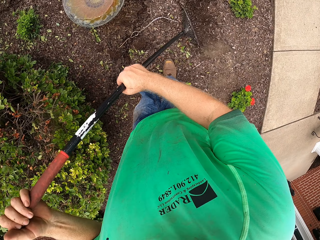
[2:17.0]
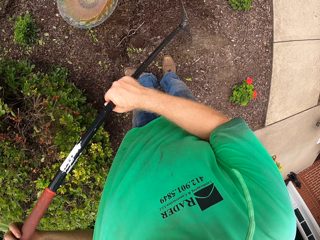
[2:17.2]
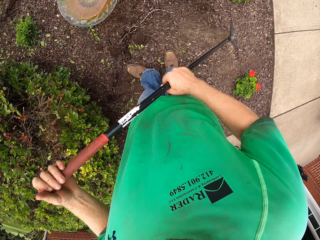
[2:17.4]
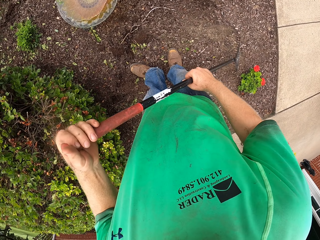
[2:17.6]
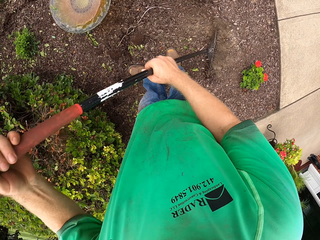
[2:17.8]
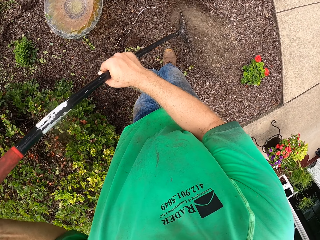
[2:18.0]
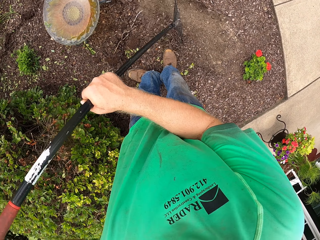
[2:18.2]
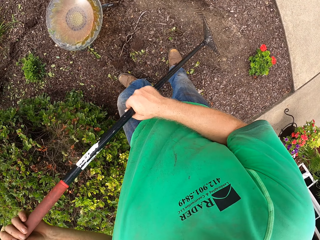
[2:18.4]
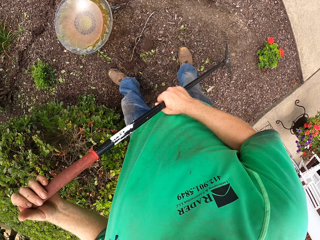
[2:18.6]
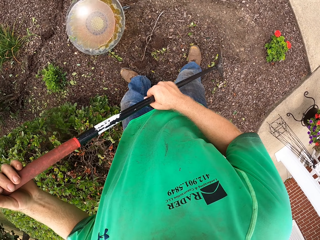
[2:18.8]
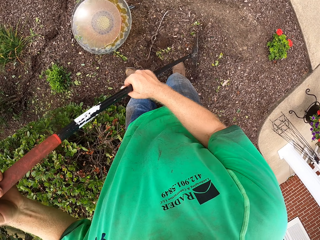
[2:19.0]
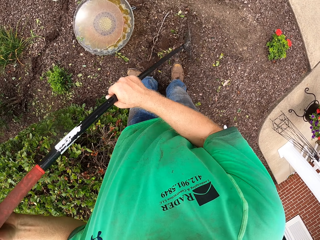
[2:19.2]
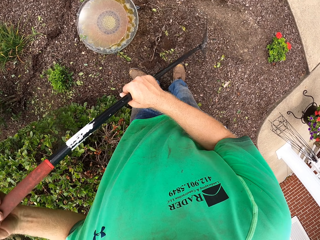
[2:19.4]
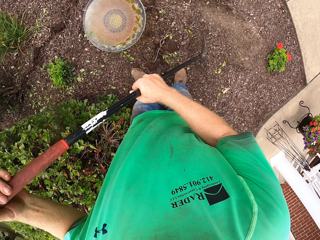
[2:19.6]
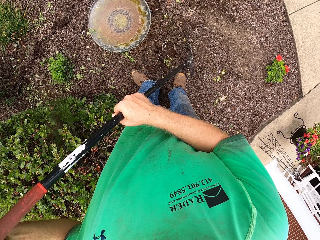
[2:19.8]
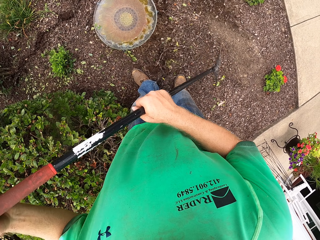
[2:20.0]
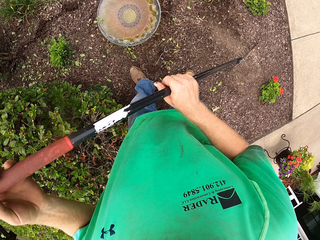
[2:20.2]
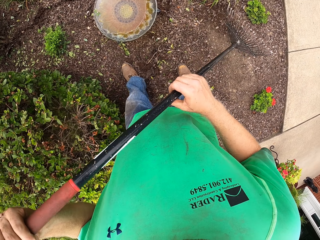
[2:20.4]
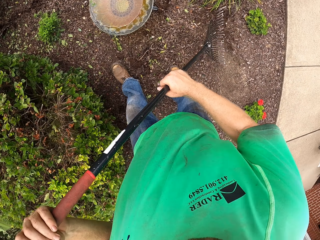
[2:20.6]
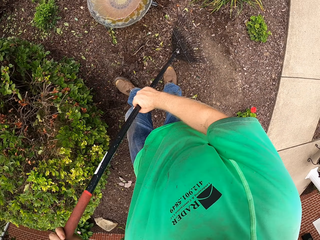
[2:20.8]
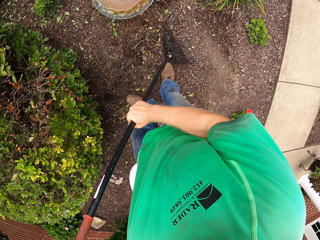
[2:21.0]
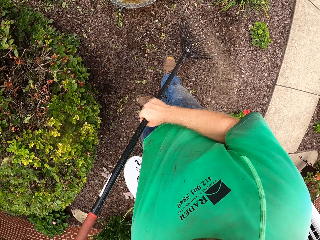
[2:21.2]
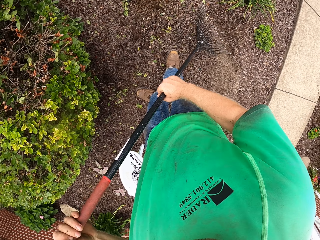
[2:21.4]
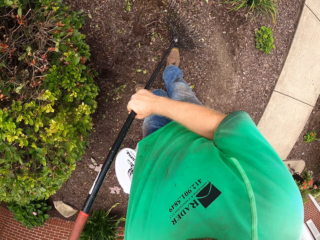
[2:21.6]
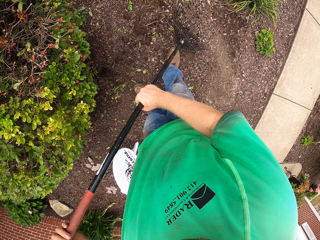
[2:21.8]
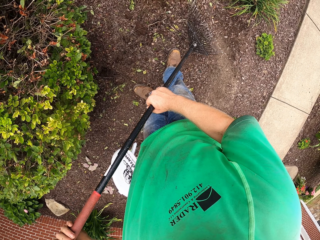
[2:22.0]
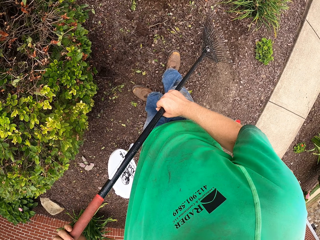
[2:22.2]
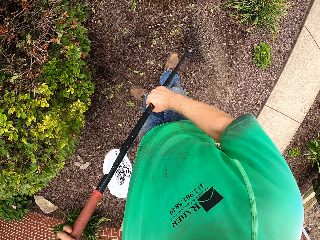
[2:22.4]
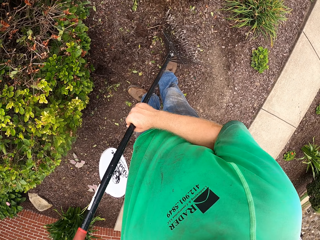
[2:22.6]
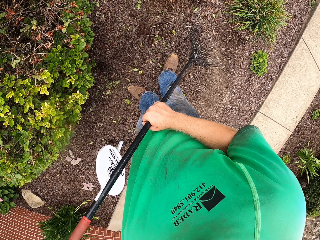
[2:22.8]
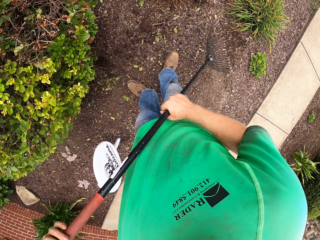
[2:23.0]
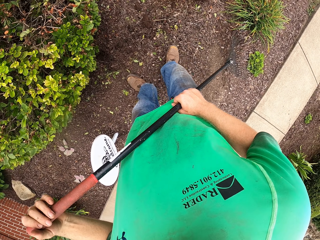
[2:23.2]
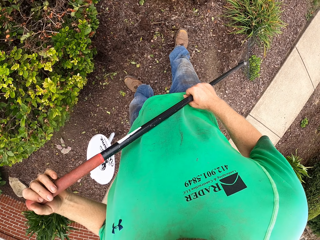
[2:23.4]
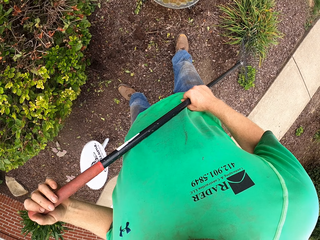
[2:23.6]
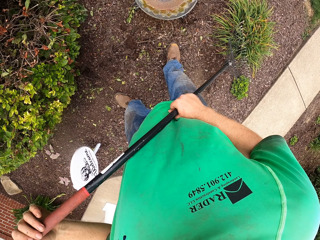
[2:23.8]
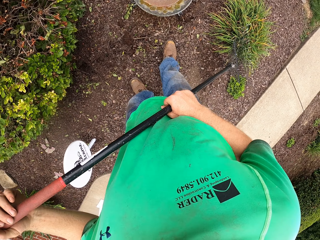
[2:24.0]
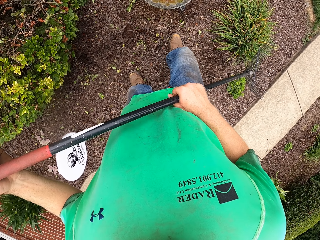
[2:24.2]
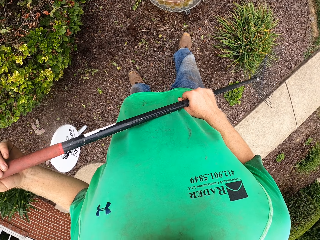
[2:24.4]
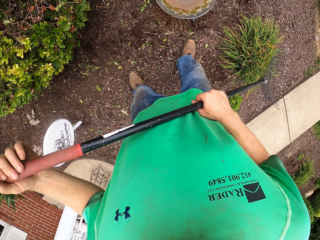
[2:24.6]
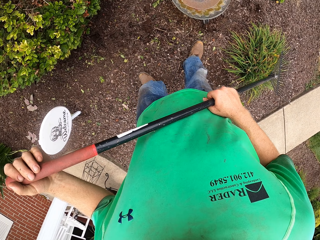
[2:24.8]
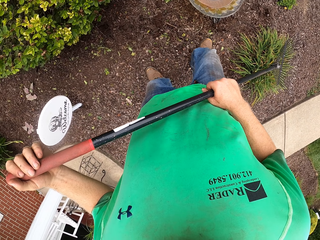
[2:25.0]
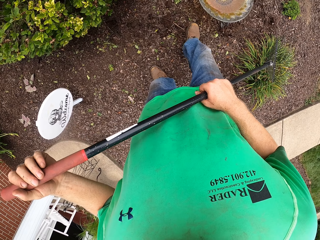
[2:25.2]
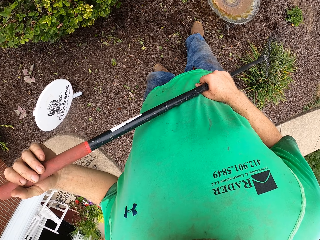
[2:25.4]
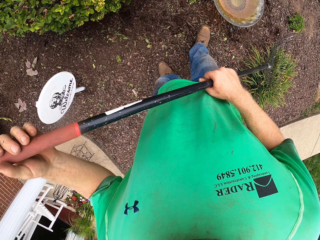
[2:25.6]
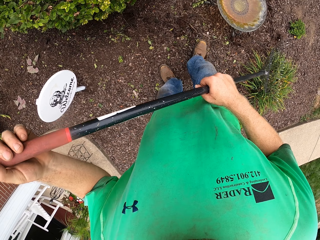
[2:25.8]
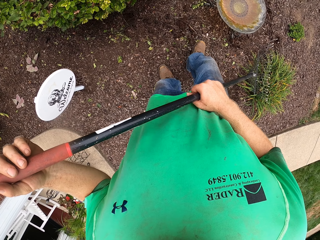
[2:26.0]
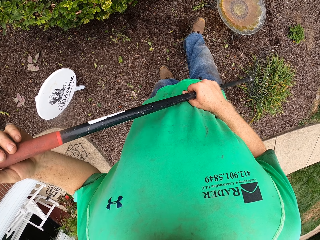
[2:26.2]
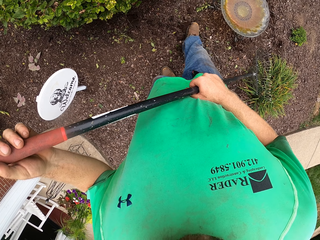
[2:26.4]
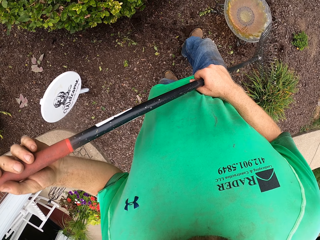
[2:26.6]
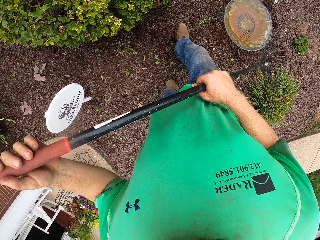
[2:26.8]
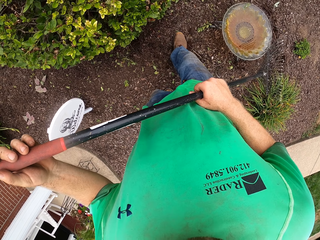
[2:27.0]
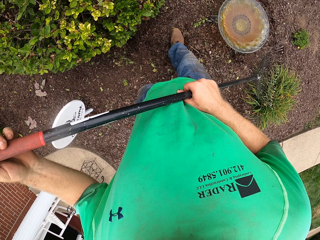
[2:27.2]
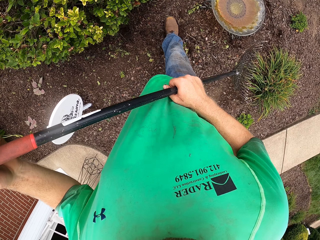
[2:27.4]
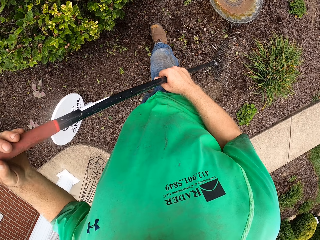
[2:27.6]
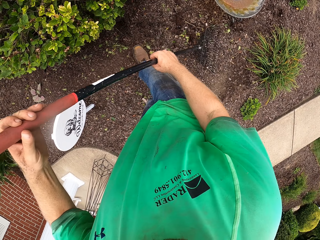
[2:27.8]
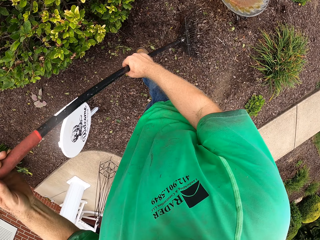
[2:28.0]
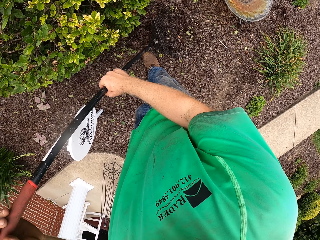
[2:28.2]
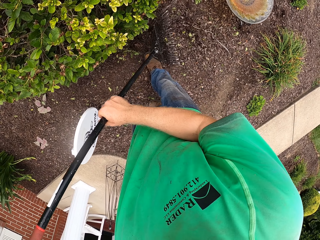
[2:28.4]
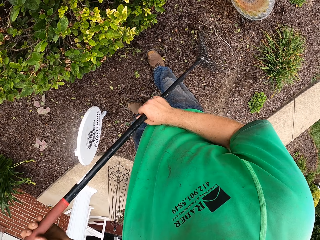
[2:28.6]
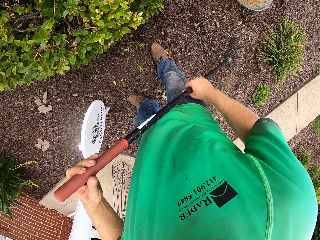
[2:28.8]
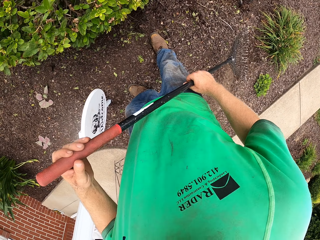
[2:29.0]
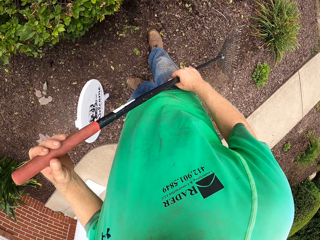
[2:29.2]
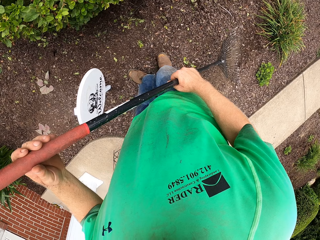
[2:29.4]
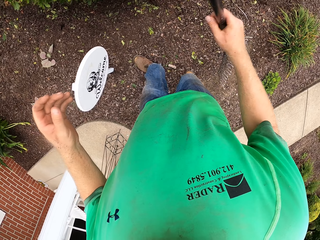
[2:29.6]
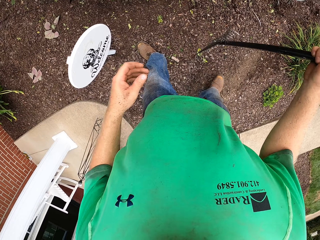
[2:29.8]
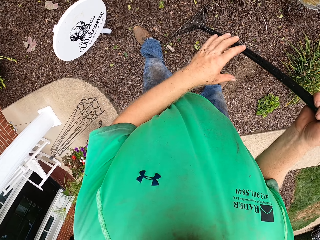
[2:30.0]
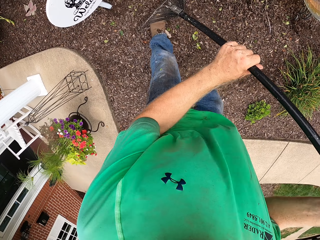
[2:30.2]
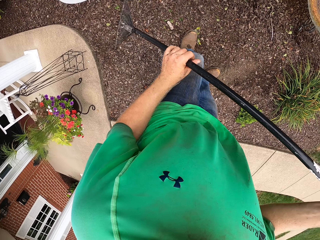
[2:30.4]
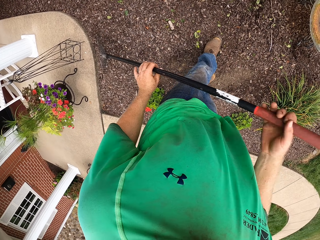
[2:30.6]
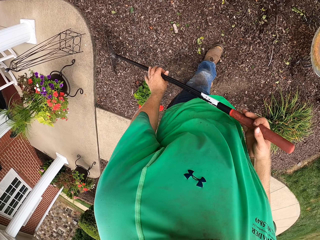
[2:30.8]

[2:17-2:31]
The camera wearer covers the cable with the leaves. He steps on the cable. He stomps his right foot on the ground. He rakes the leaves on the ground with the rake in both hands.

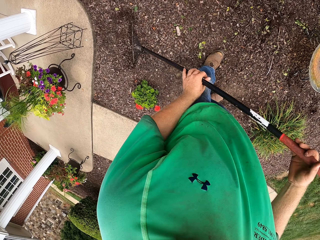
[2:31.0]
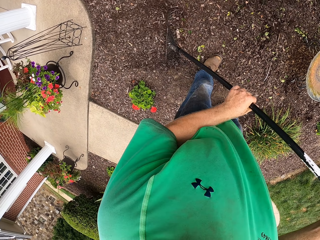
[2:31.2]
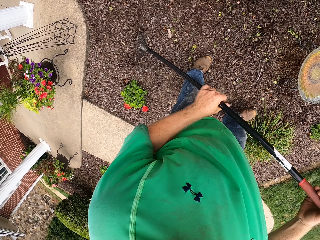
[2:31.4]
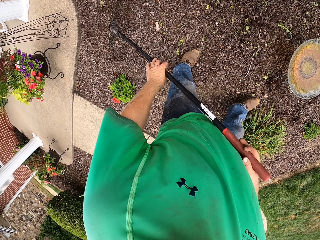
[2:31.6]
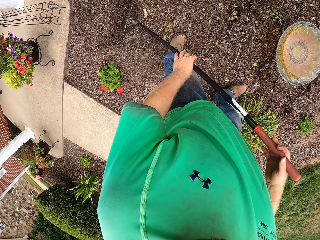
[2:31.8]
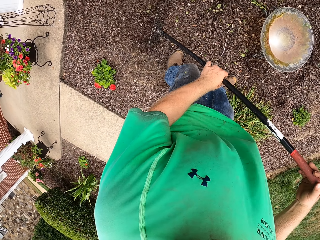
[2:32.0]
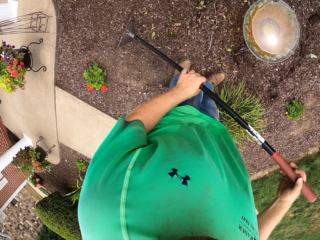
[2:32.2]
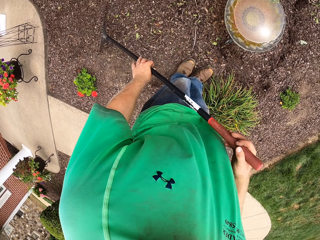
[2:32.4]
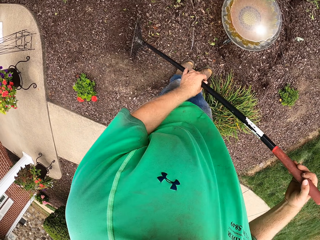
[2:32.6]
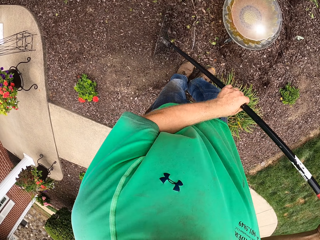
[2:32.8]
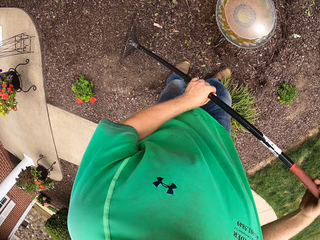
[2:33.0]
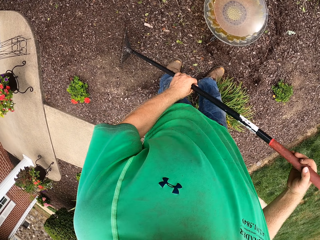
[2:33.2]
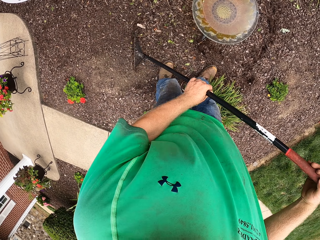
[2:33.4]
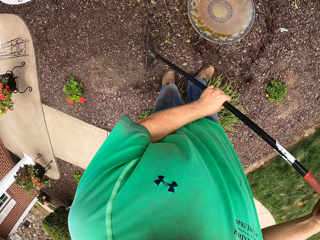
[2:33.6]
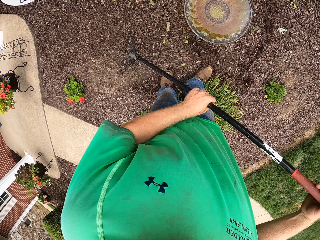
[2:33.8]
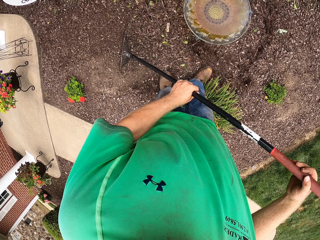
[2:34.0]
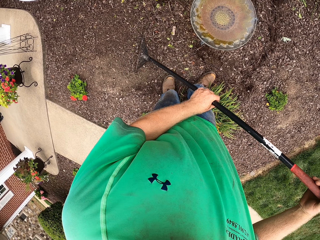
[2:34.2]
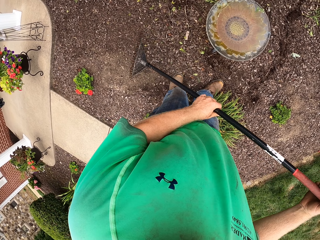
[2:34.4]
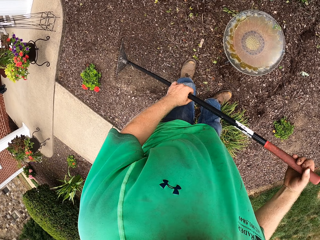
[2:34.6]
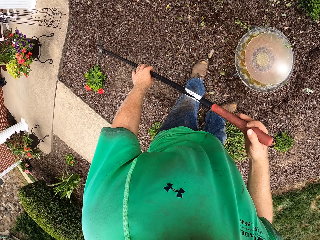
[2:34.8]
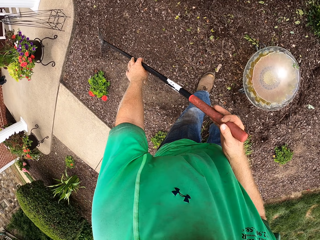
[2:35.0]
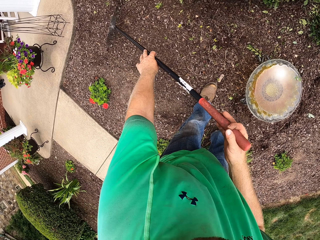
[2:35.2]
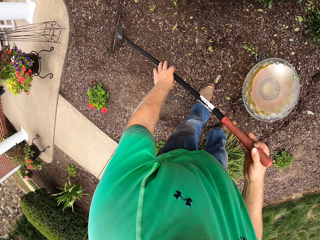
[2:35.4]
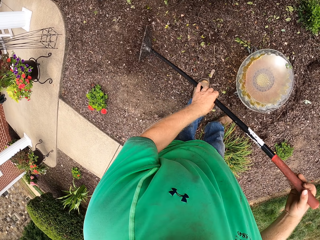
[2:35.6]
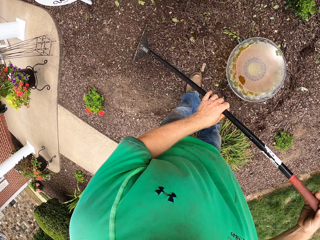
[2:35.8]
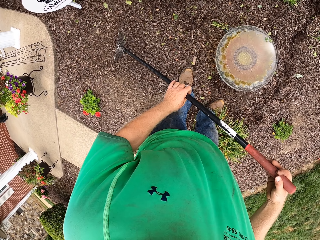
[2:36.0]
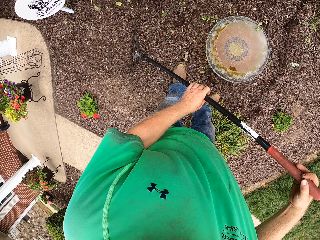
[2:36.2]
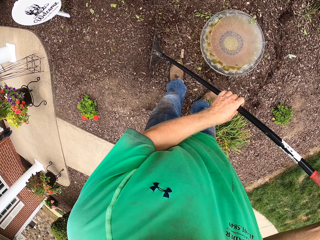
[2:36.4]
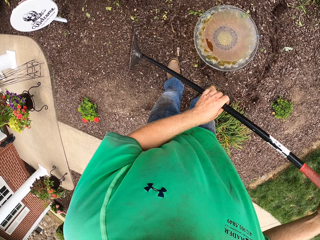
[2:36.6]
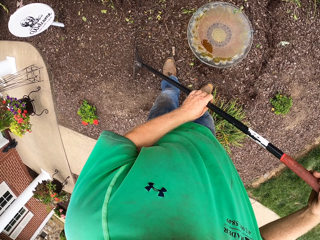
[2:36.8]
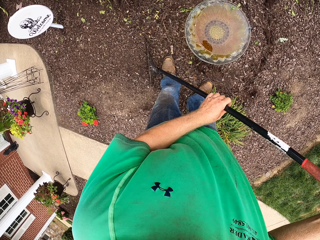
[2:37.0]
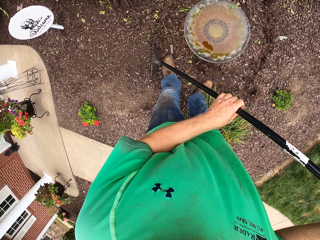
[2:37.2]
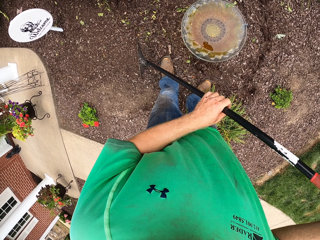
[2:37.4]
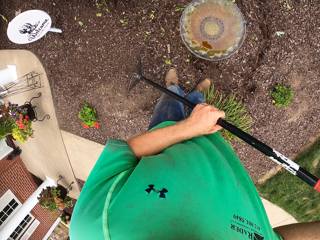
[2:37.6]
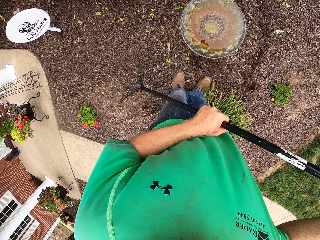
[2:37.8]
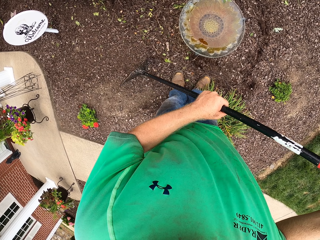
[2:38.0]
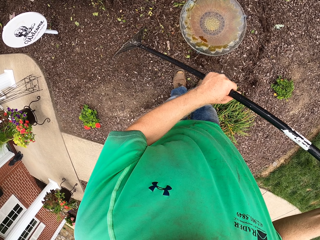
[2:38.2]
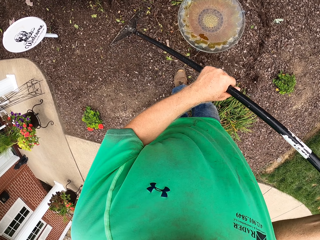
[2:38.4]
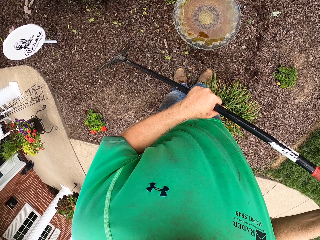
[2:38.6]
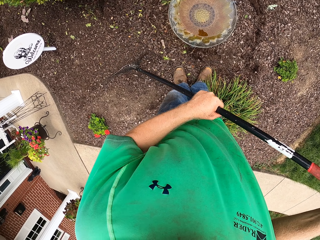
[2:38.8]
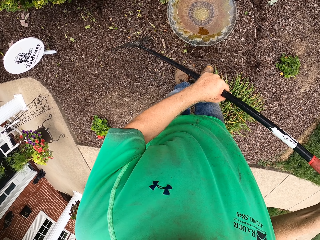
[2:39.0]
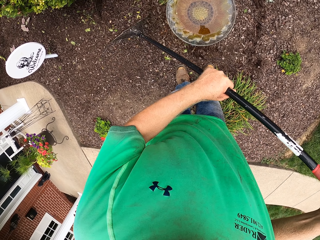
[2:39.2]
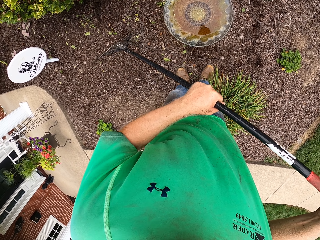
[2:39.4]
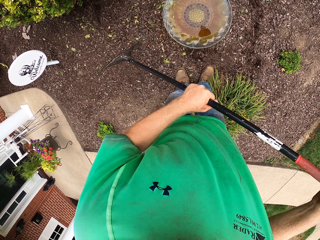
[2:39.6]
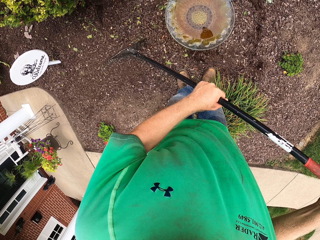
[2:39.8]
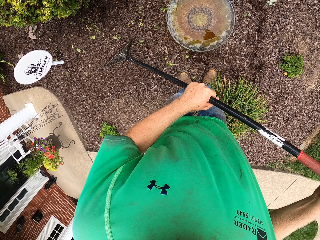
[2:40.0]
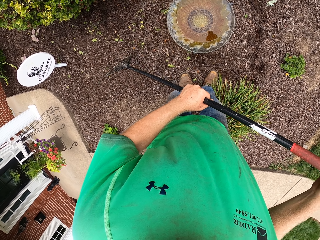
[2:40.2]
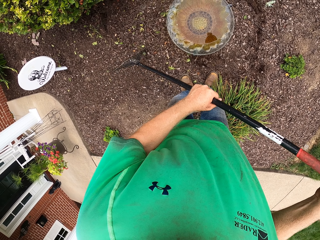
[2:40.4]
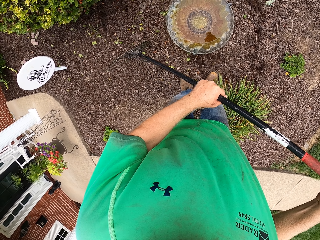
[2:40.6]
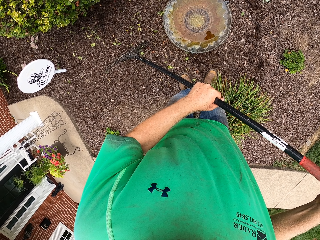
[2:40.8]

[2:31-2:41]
The camera wearer covers the cable with leaves.
